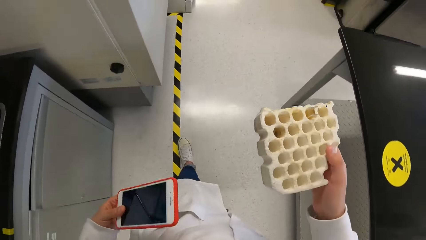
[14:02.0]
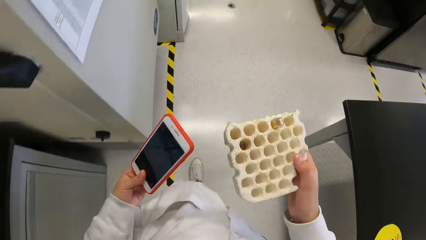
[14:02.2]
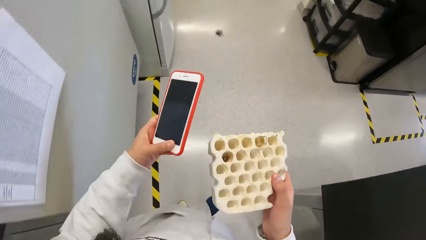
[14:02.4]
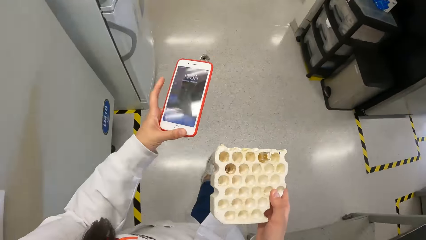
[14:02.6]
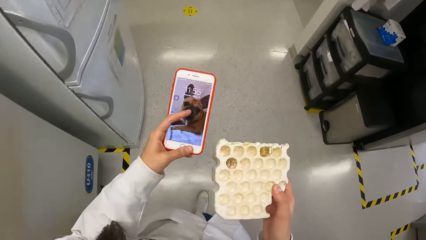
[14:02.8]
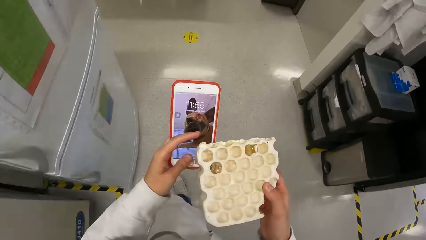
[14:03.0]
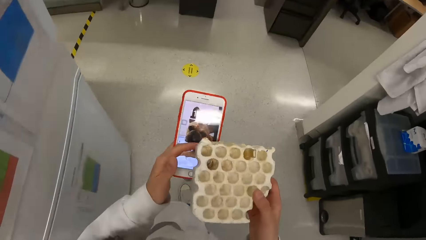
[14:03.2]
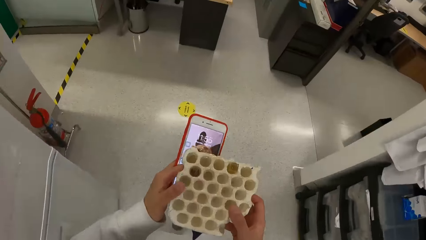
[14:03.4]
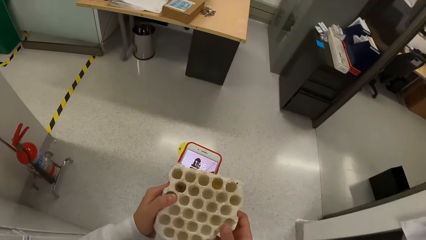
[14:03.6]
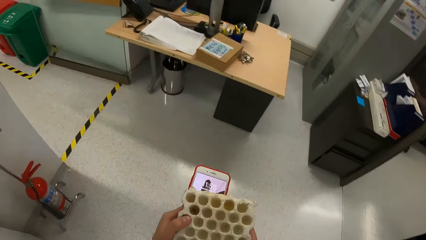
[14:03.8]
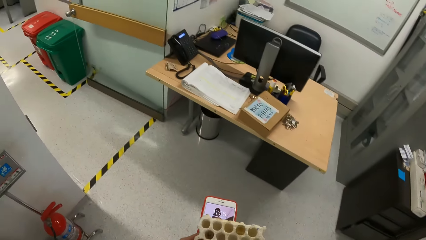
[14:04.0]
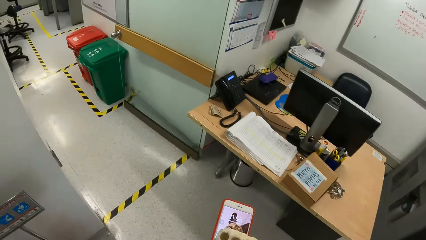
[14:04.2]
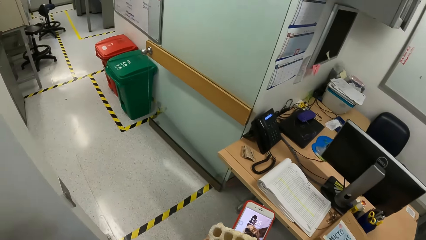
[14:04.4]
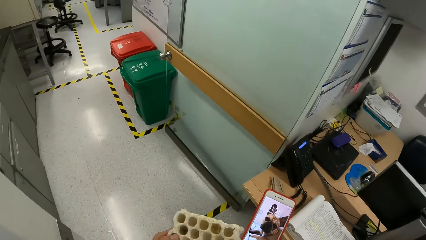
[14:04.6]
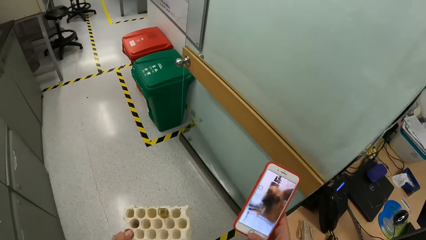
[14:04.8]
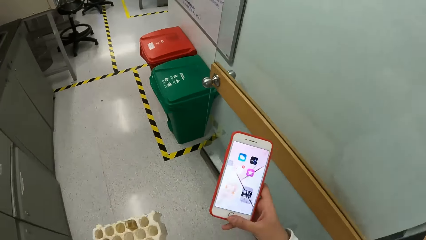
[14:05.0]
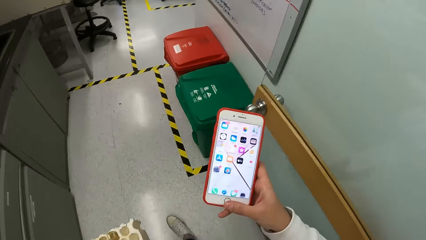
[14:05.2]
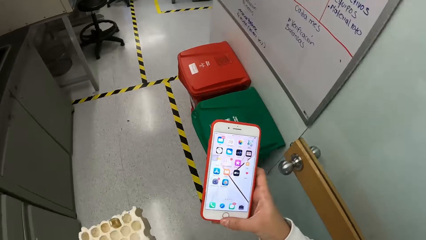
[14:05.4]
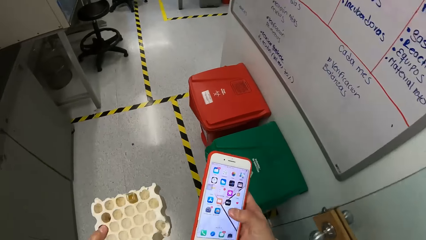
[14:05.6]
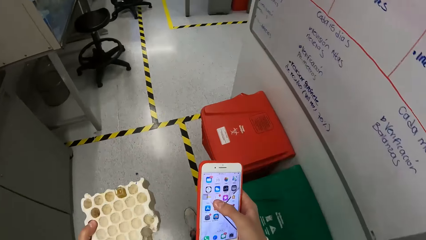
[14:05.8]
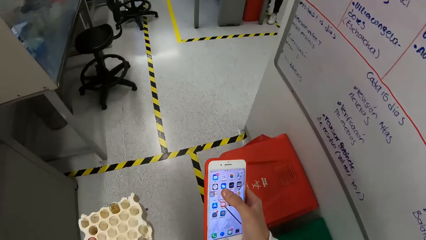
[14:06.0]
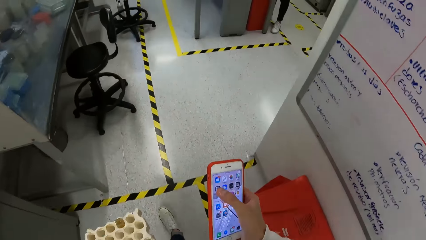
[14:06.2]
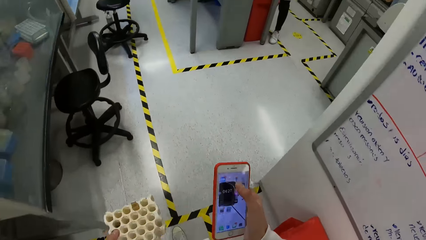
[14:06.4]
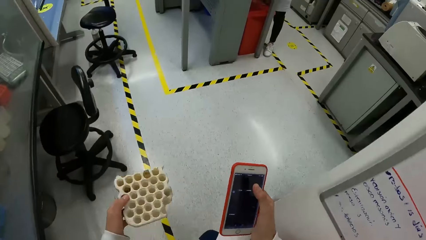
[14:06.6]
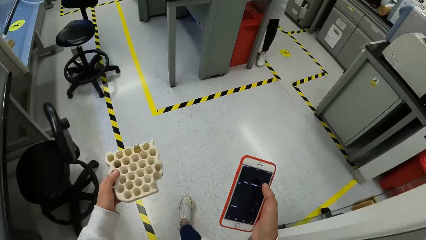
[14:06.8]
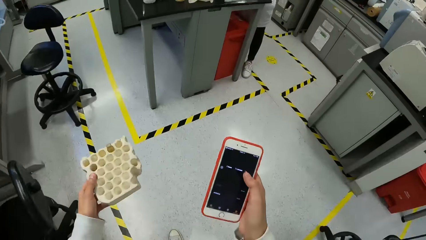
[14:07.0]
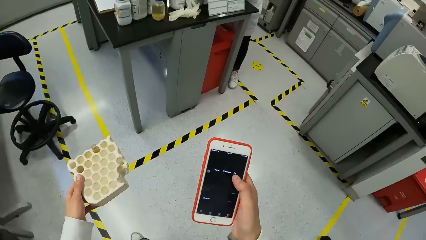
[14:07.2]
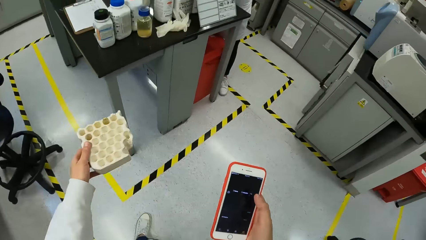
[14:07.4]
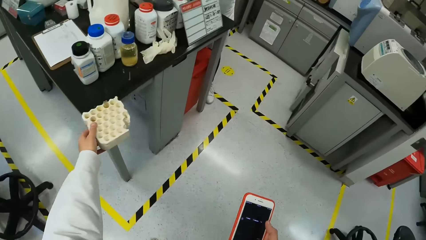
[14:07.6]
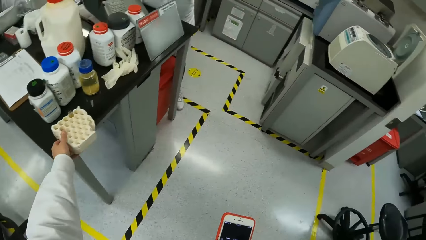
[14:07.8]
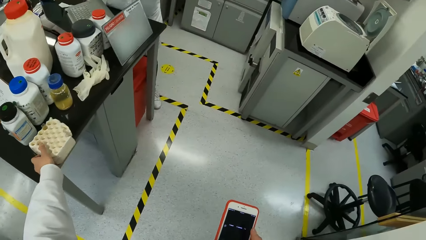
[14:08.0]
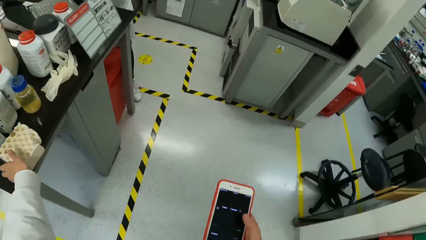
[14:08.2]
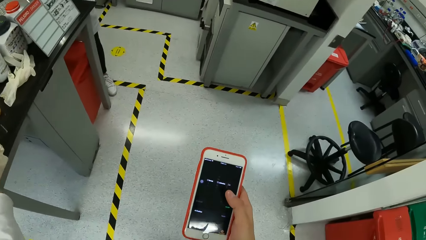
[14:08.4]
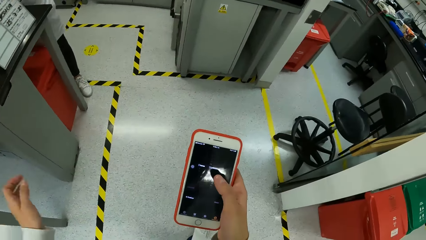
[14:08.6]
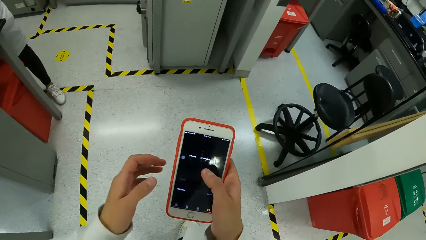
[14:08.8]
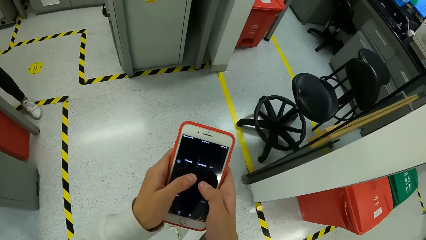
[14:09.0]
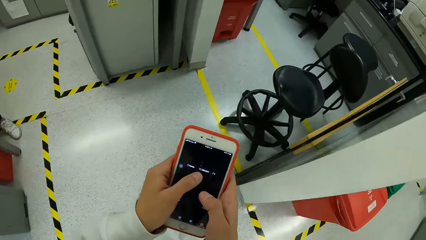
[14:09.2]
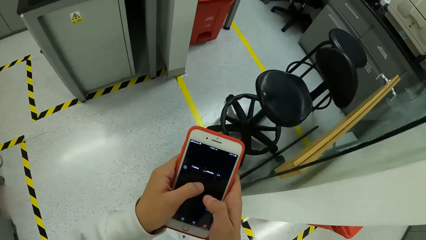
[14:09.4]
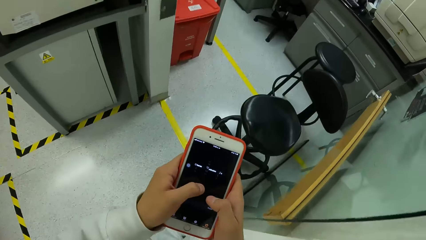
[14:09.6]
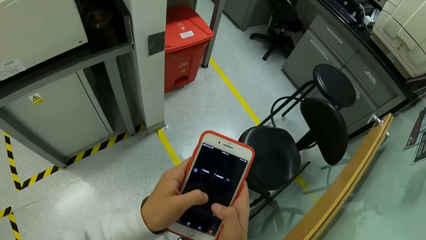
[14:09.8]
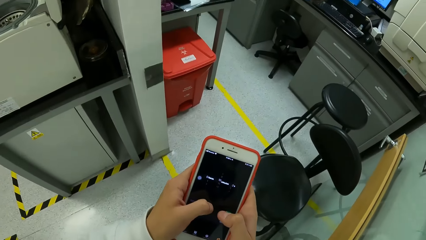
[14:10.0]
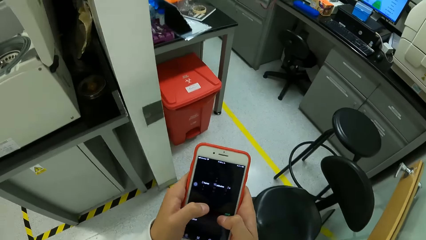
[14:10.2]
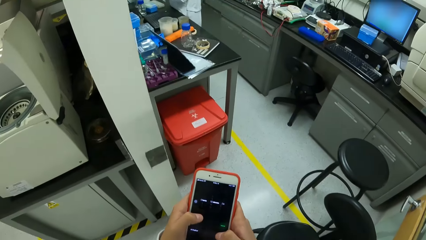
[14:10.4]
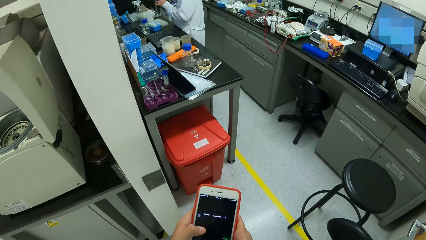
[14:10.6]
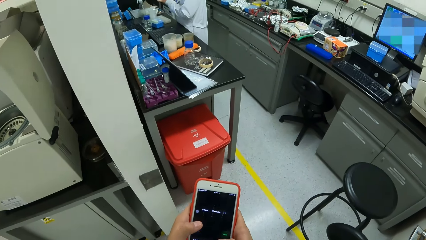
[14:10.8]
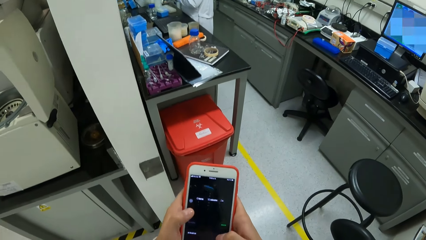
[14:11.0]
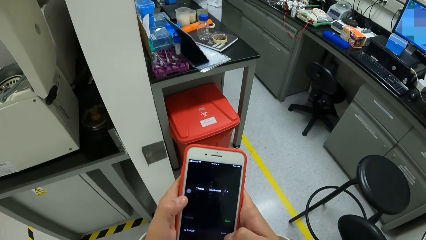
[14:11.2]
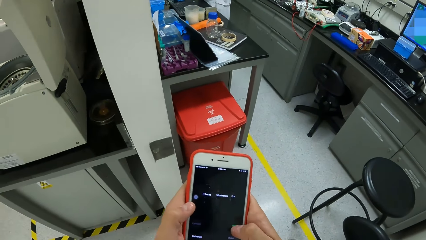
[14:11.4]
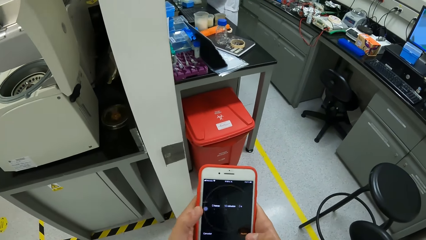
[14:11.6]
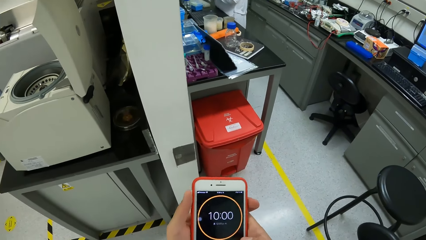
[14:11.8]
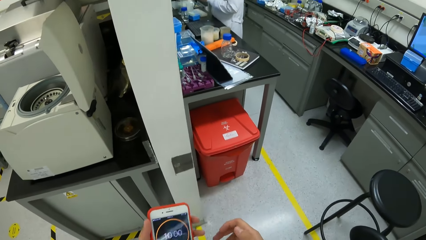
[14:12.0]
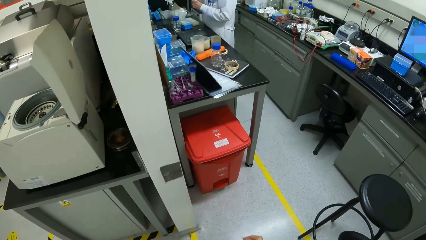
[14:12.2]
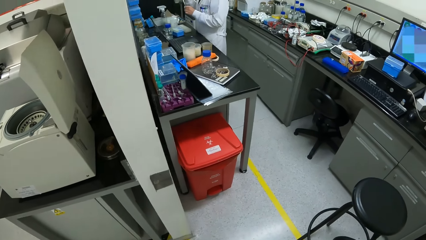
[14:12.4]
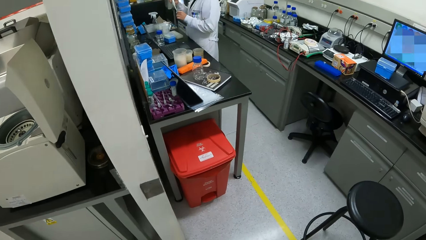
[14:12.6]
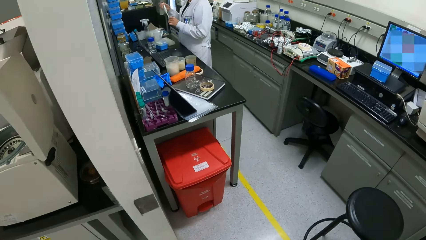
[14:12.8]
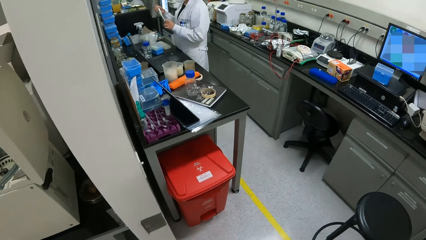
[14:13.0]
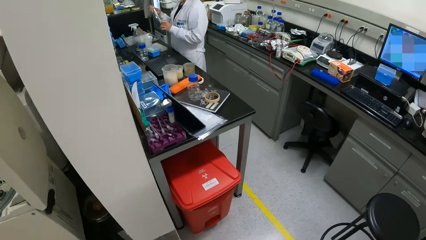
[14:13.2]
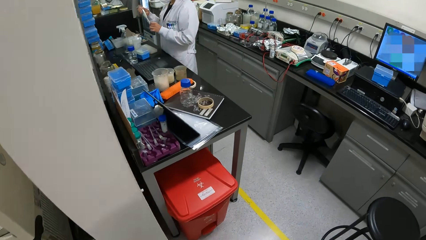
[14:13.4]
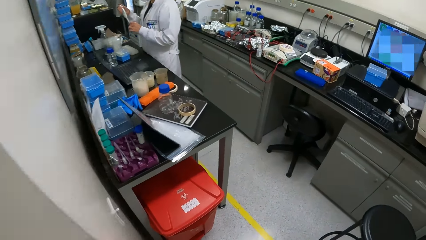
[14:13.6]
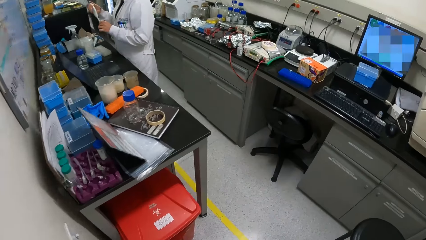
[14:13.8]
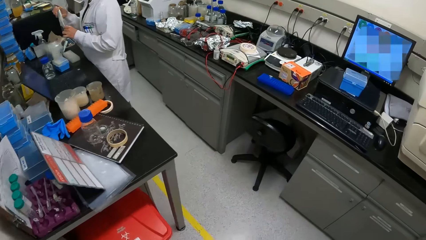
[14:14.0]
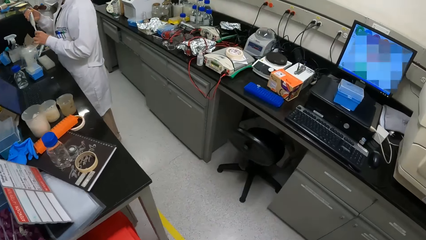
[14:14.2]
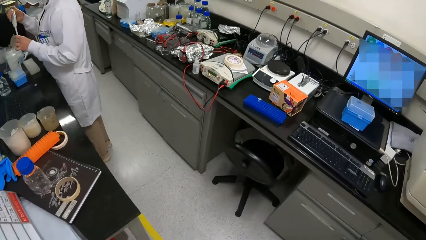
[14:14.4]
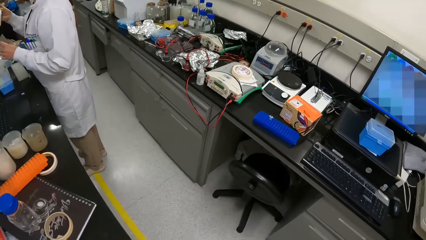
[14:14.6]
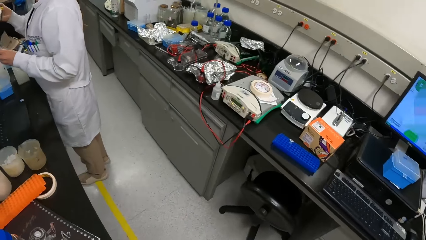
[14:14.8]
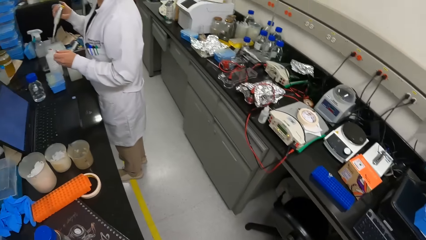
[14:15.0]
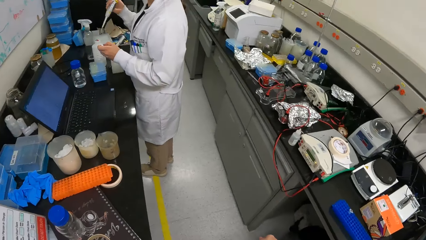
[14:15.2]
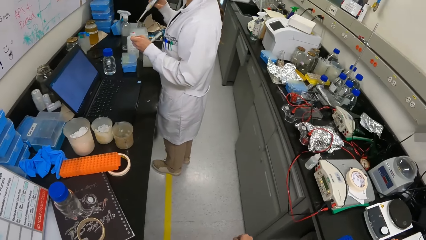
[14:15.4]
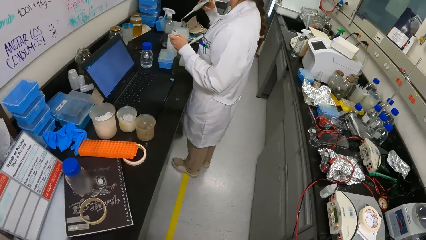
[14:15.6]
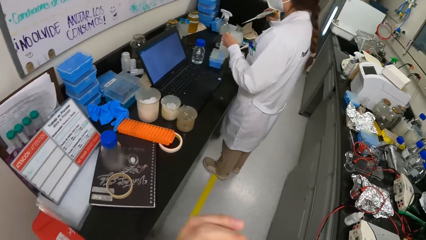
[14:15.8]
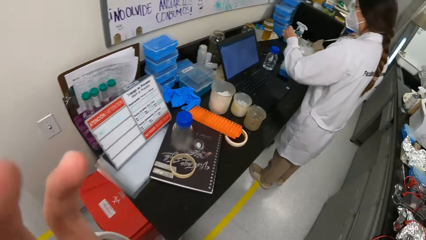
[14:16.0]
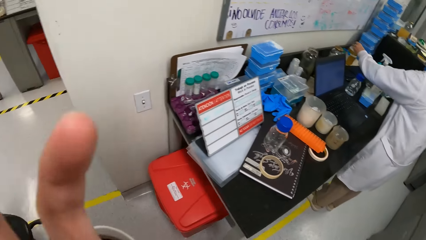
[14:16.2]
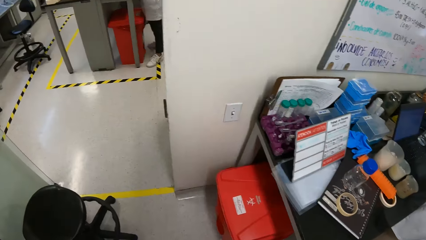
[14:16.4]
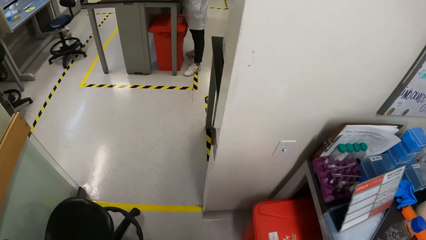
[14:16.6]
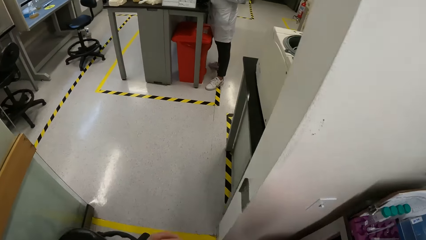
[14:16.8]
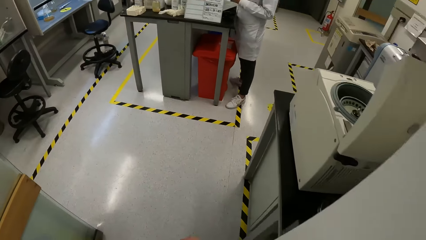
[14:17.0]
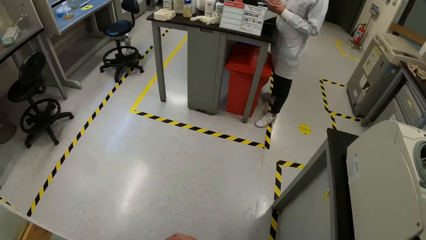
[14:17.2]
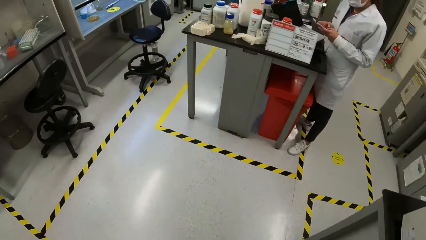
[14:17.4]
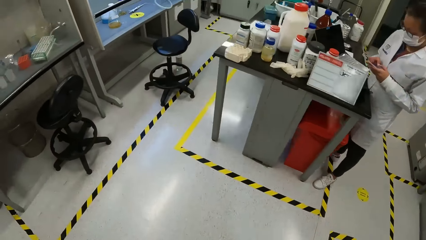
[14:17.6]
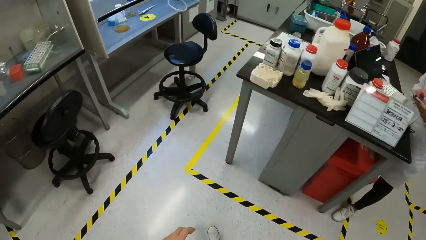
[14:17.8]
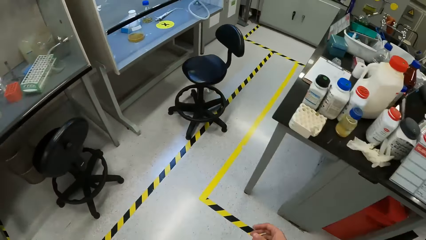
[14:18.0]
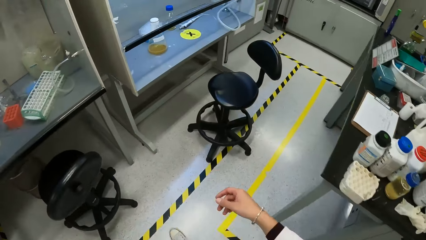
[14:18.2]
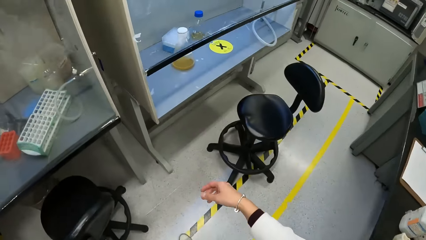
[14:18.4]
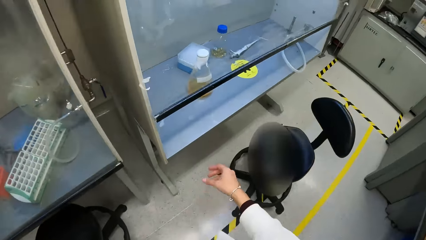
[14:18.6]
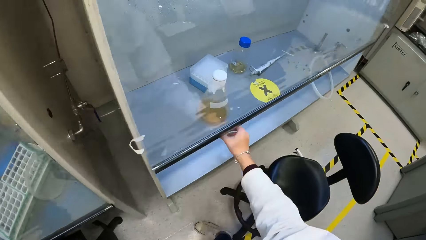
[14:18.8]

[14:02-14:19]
The camera wearer holds a phone. She operates the phone in her left hand with her left hand. She interchanges the phone in her left hand and the vial stand in her right hand. She walks out of a room in the laboratory through the door. She walks out of the room in the laboratory through the door again. She operates the phone in her right hand with her right hand. She places the vial stand on a slab with her left hand. She holds the phone with both hands and operates the phone in both hands with her left hand. She removes her right hand from the phone in both hands. She walks out of the room in the laboratory through the door. She moves around. She walks out of the room in the laboratory through the door.
